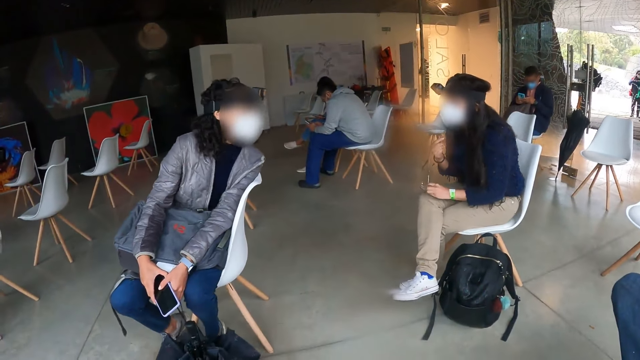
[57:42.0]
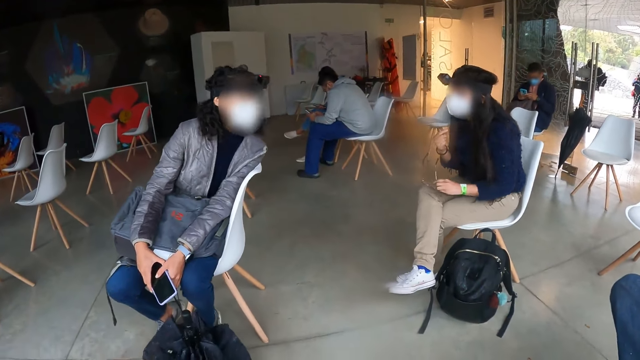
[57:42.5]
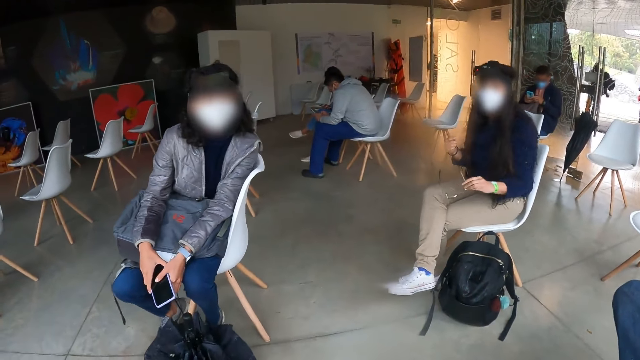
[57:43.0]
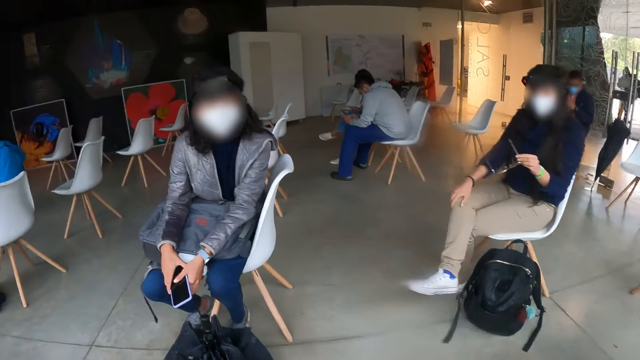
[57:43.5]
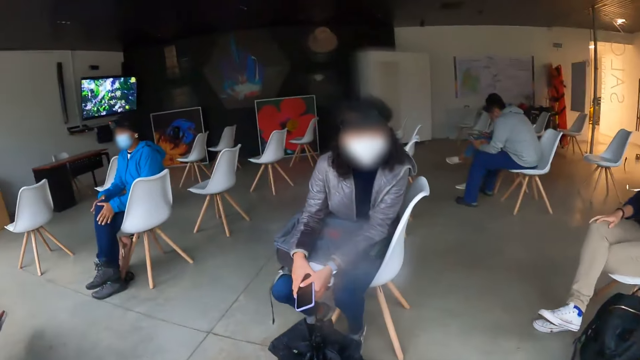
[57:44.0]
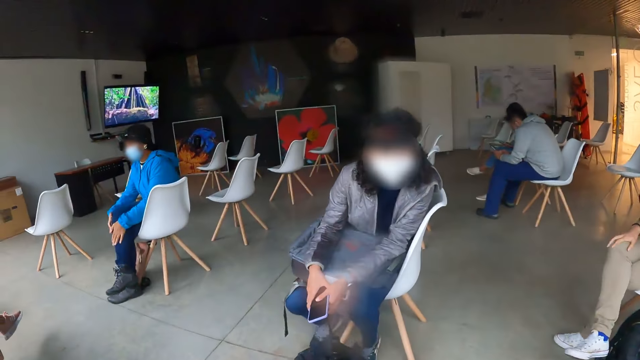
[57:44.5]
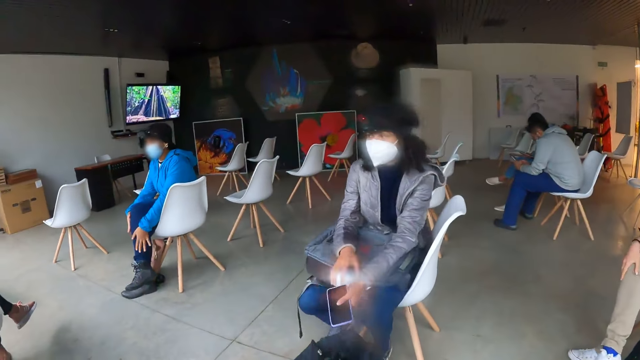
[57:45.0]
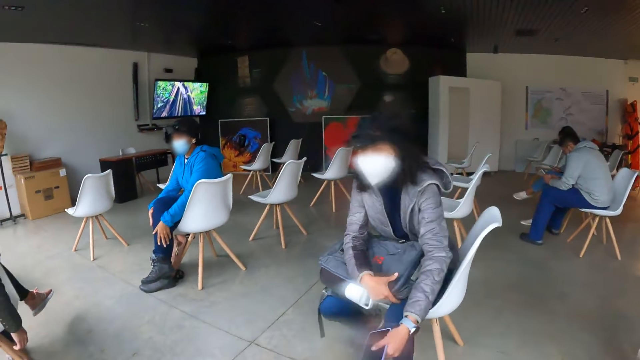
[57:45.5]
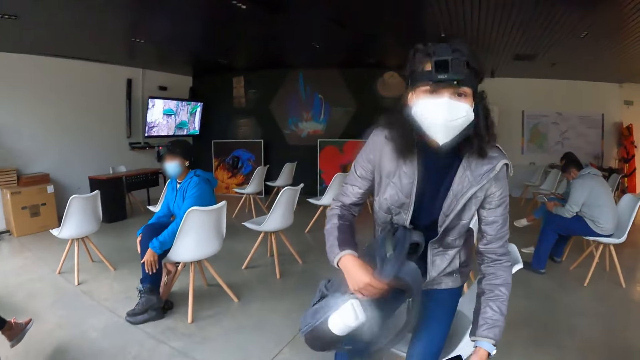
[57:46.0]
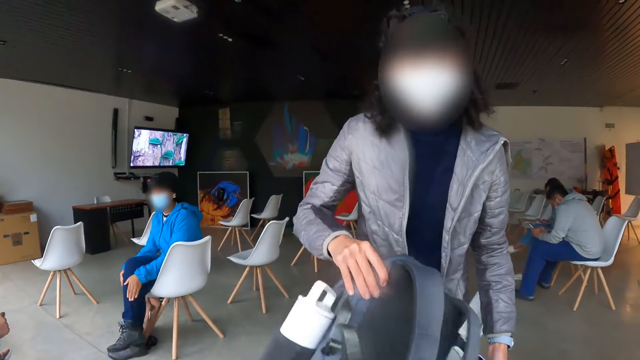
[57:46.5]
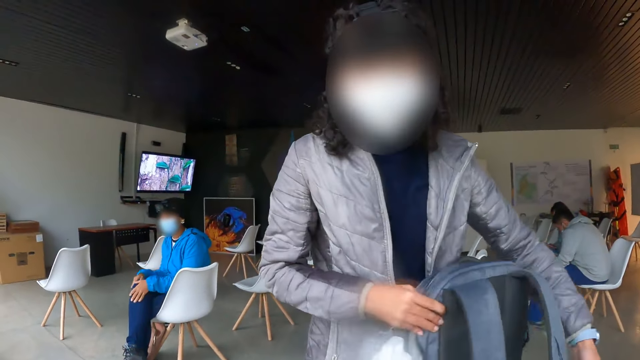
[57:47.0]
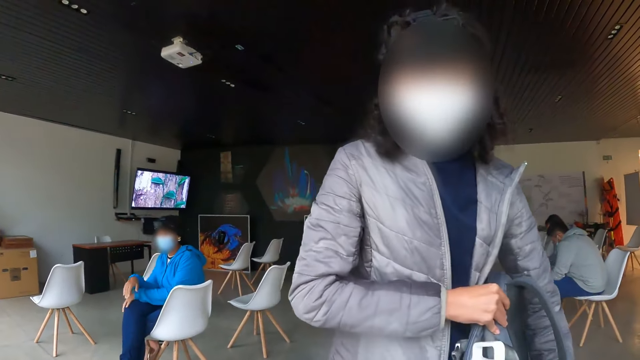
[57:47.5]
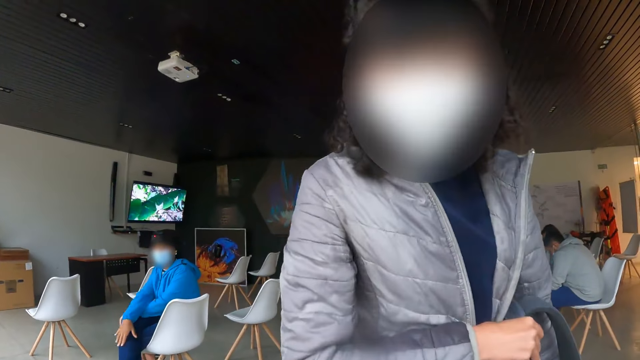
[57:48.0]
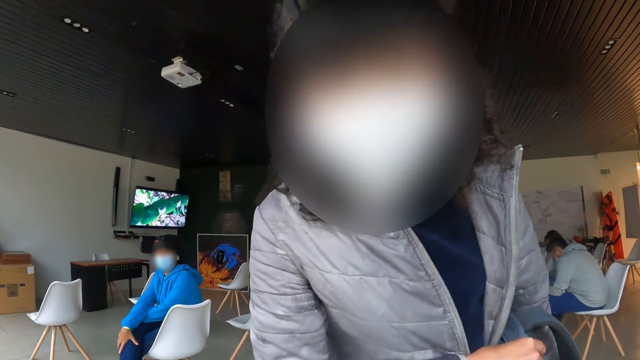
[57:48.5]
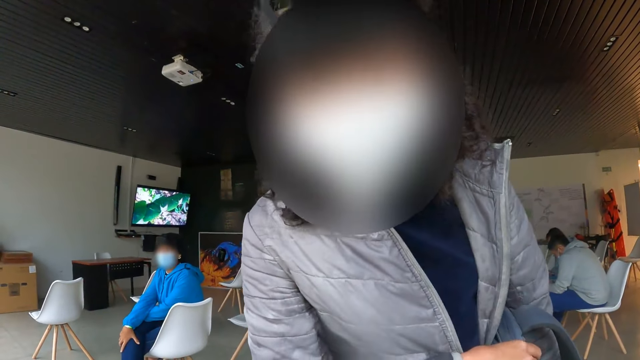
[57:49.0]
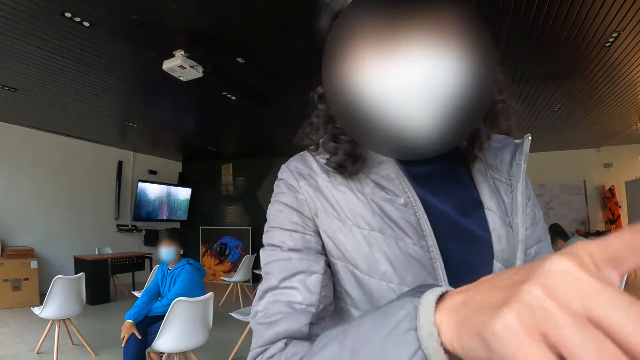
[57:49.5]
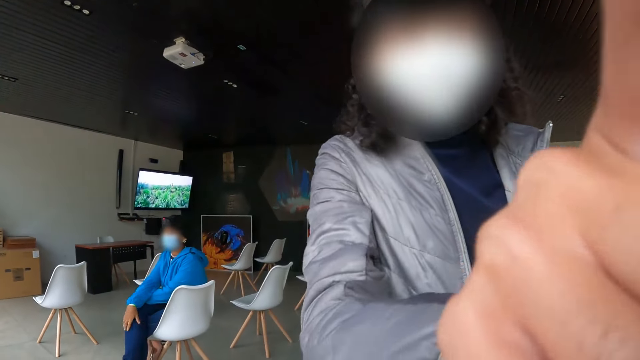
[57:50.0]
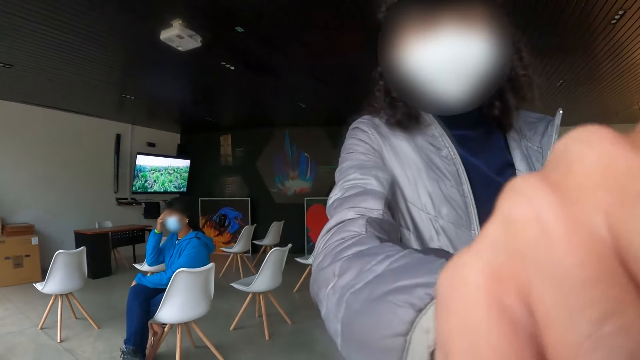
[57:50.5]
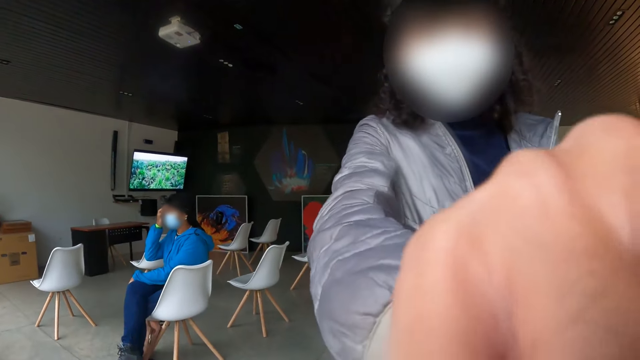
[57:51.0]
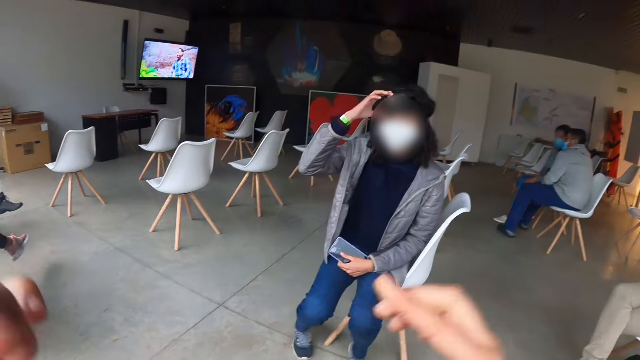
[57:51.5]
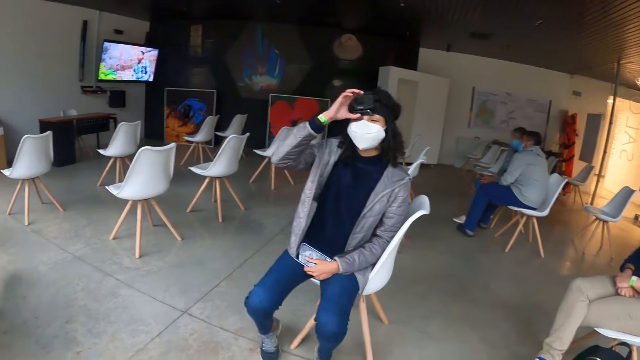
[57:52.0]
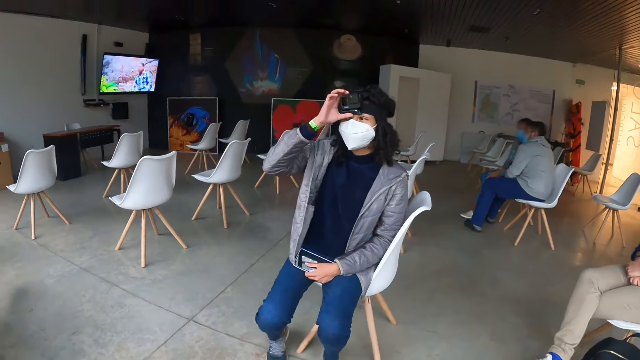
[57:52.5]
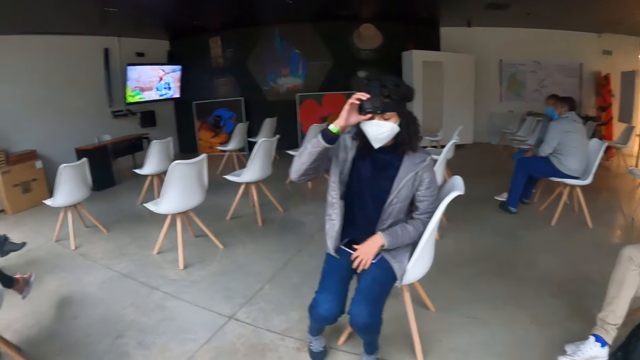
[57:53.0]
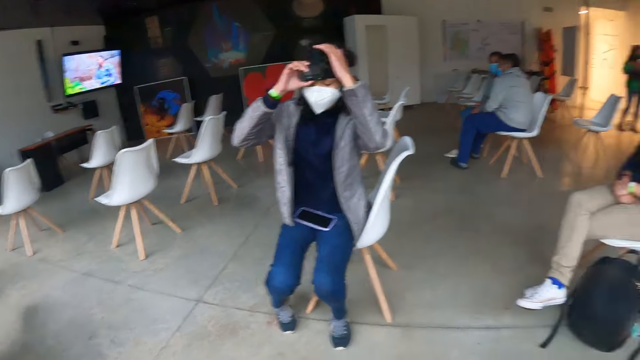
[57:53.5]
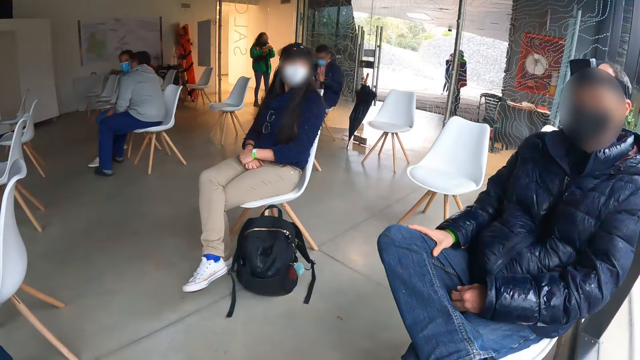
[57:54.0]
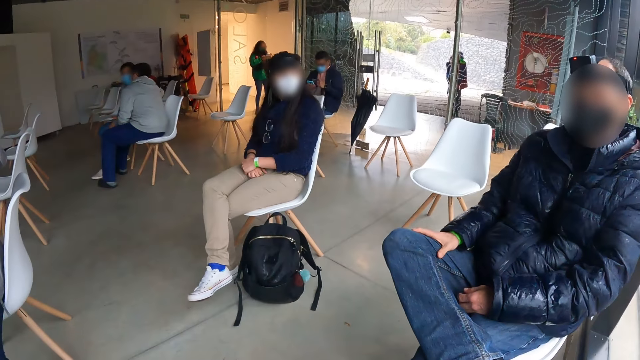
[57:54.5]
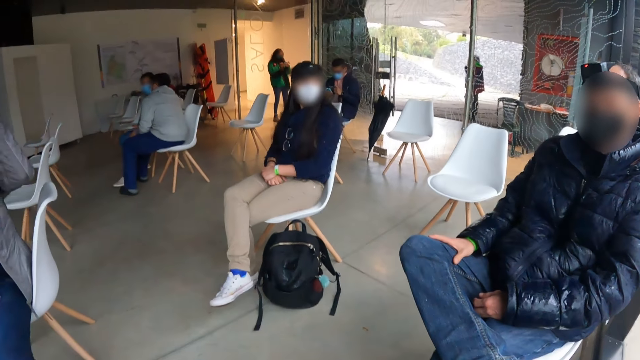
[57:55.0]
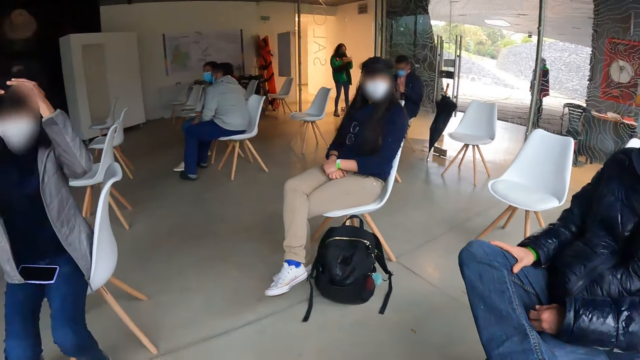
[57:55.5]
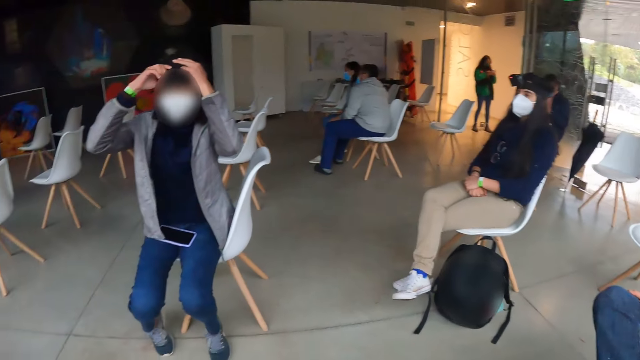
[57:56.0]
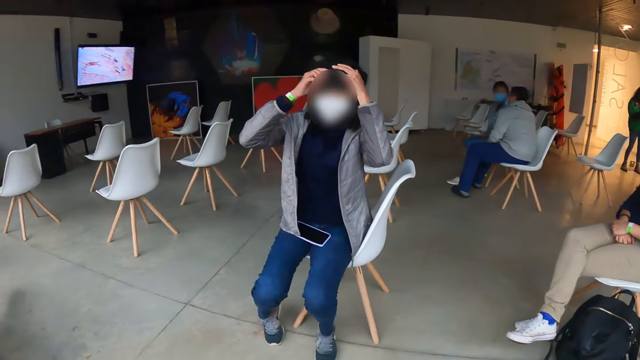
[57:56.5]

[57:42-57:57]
The camera wearer converses with a woman. They look at the room.

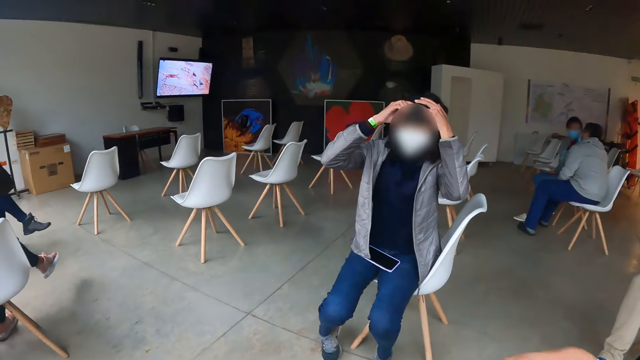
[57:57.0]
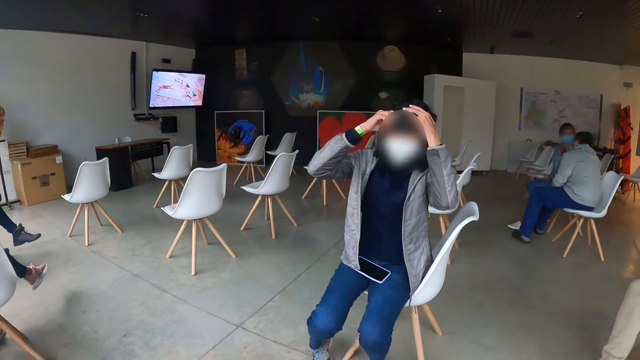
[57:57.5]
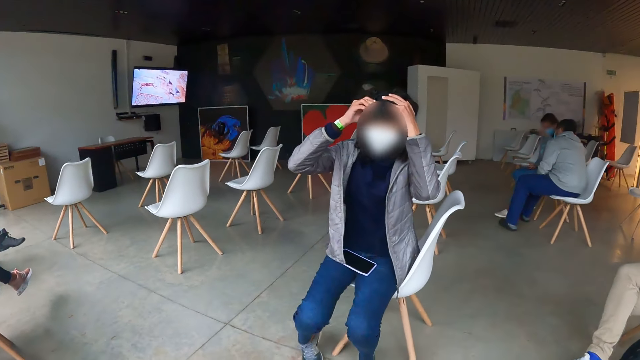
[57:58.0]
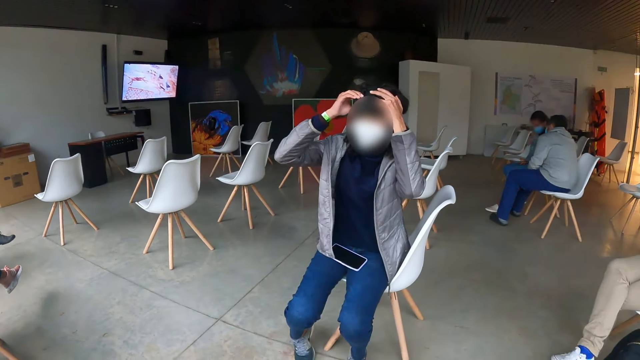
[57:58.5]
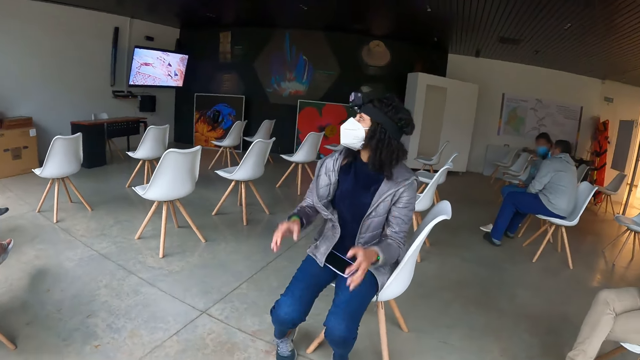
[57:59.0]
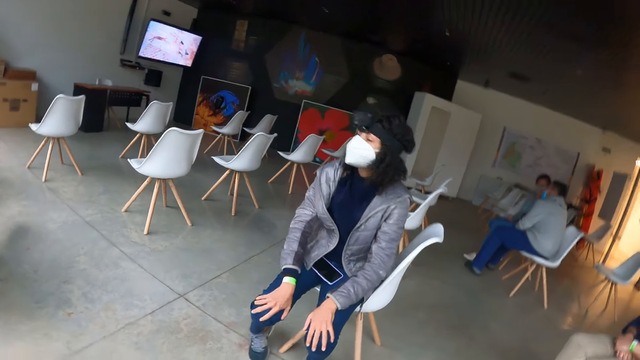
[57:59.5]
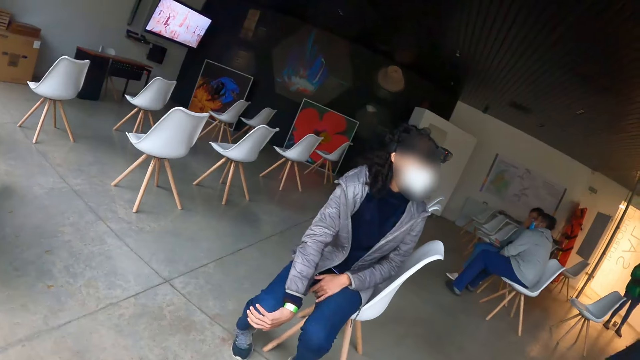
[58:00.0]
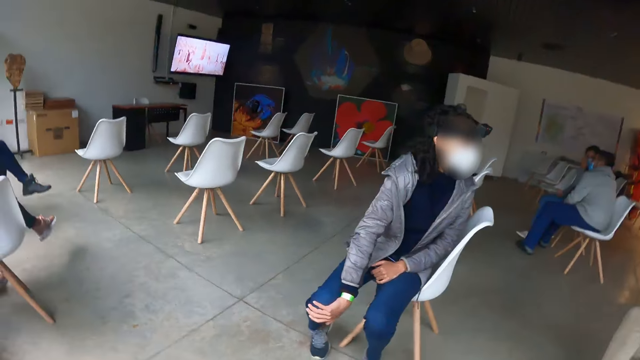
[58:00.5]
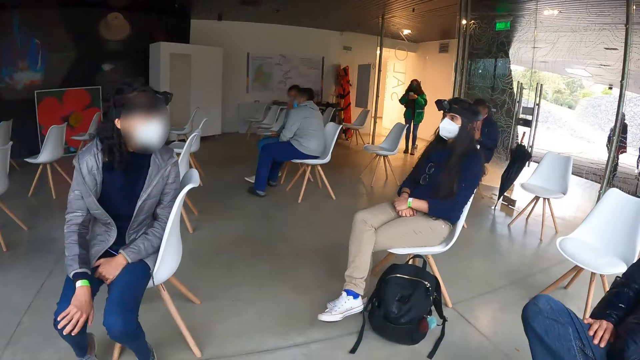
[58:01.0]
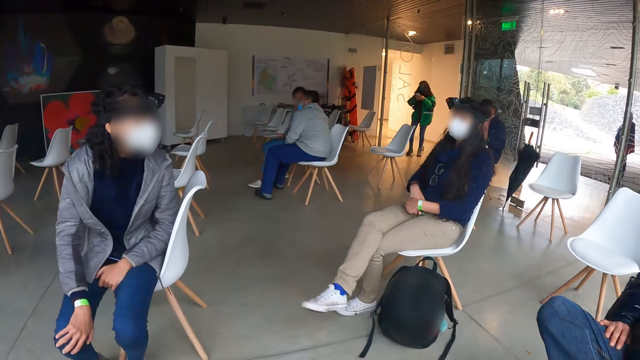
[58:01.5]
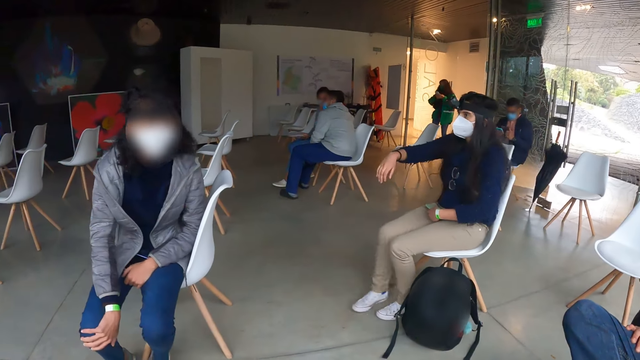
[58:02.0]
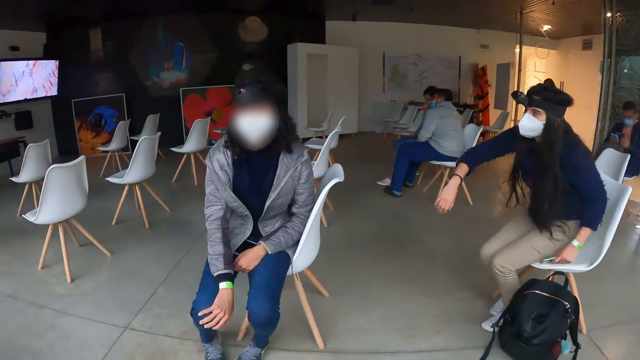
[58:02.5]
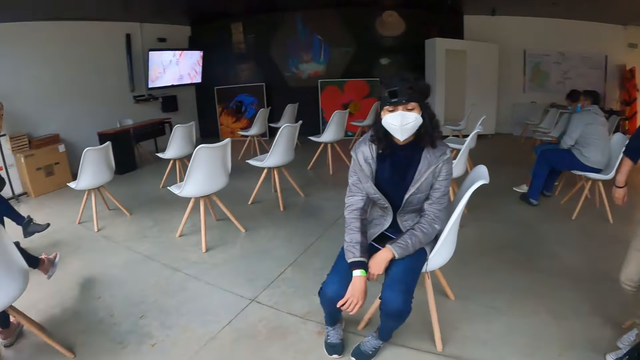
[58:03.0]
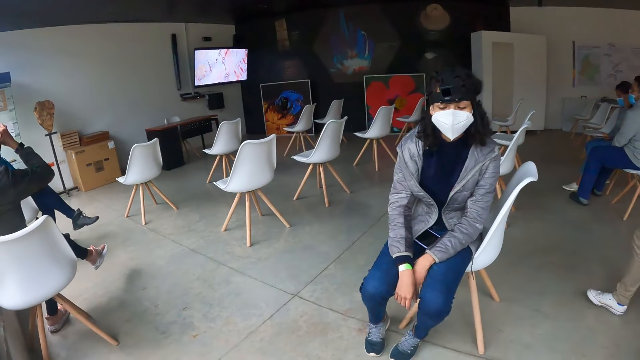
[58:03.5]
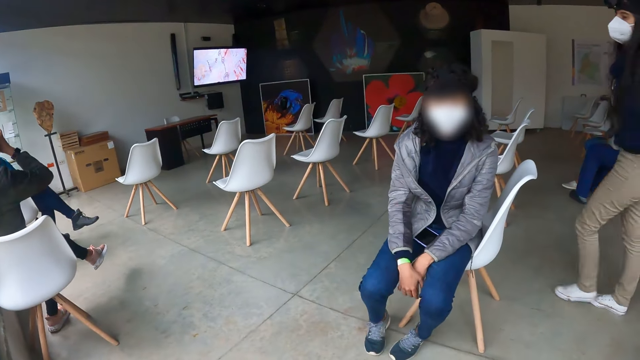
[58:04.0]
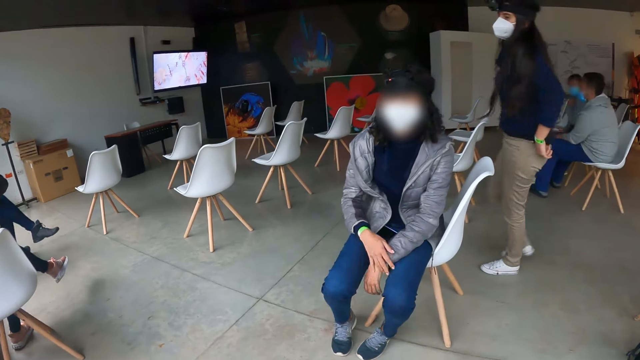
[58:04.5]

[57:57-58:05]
A woman interacts with another woman.
